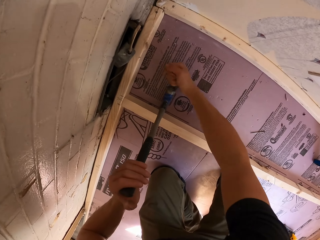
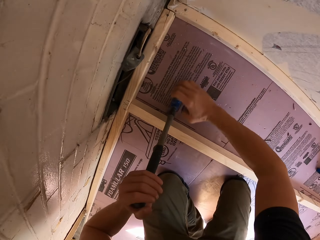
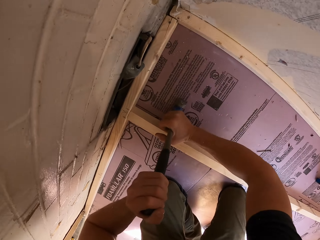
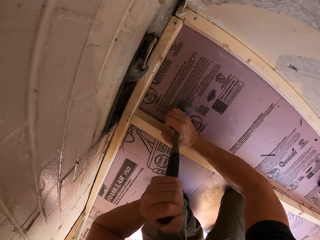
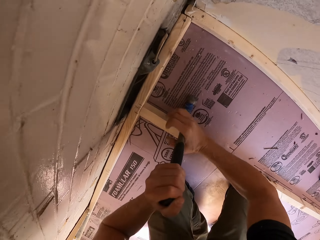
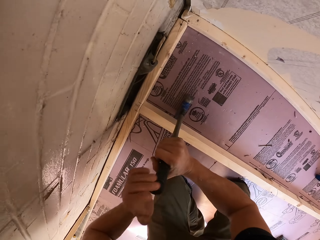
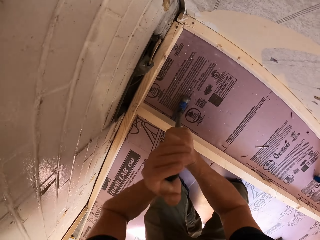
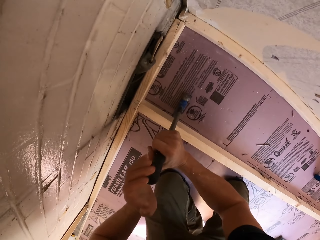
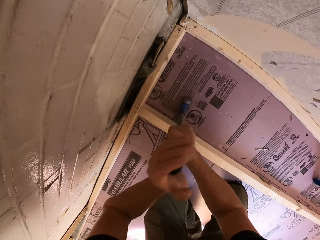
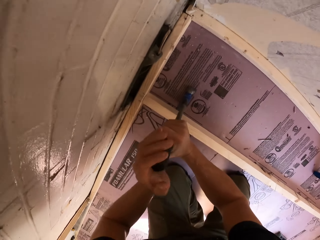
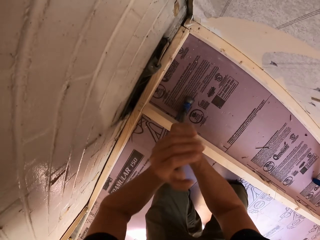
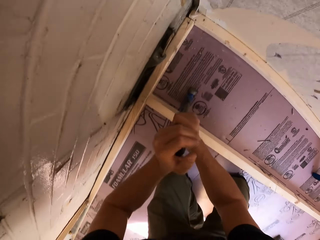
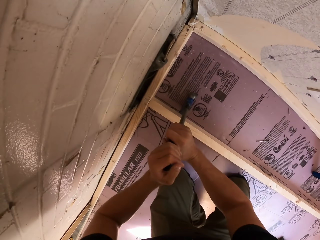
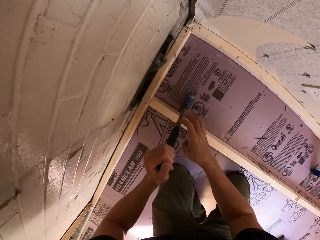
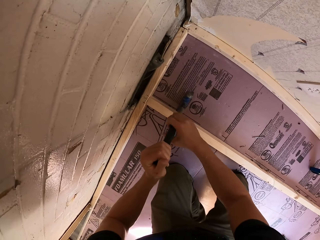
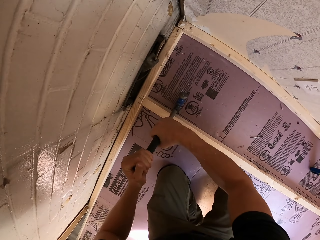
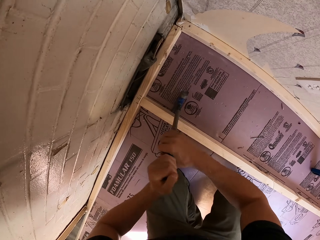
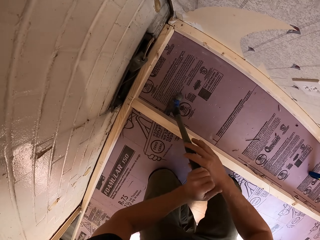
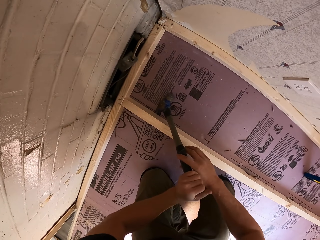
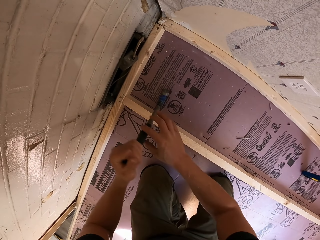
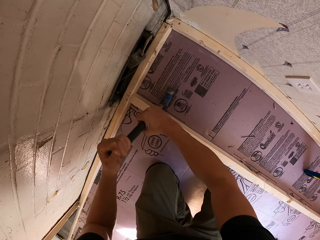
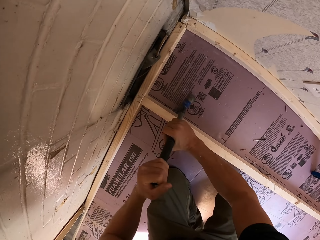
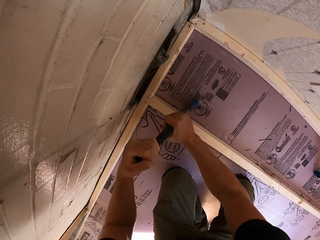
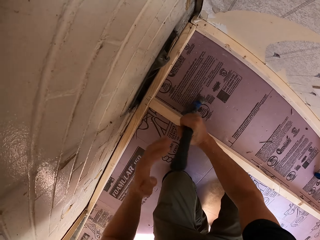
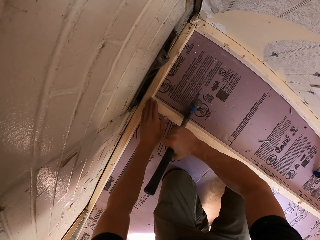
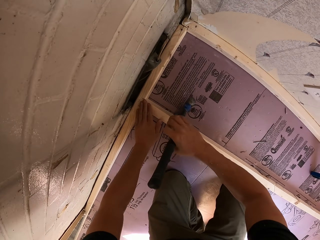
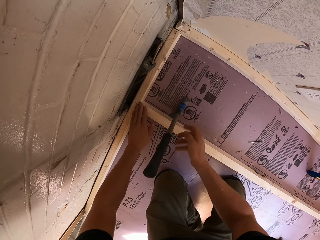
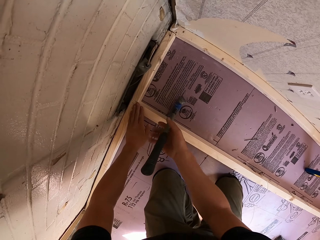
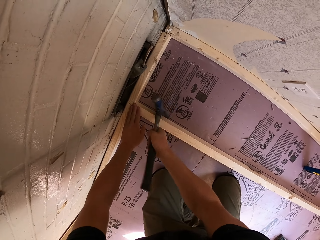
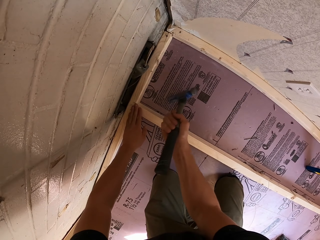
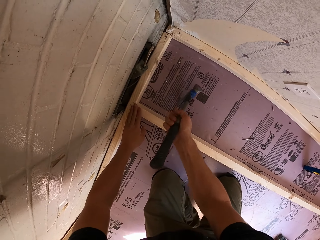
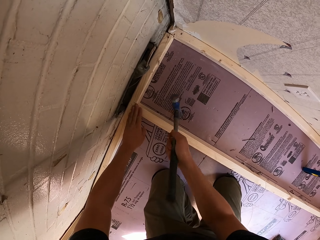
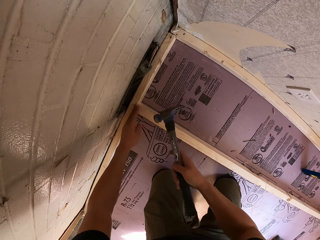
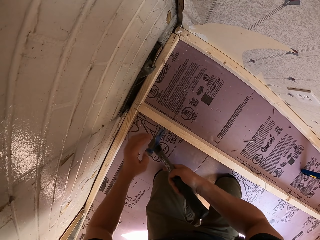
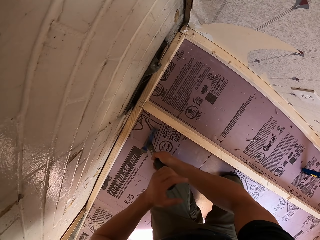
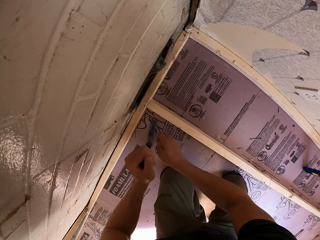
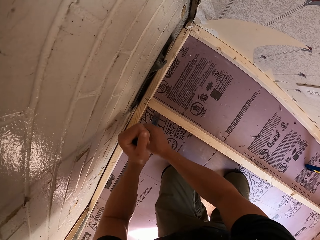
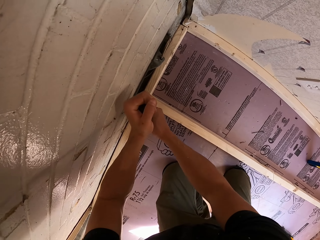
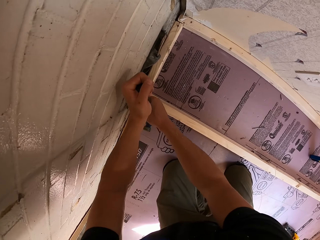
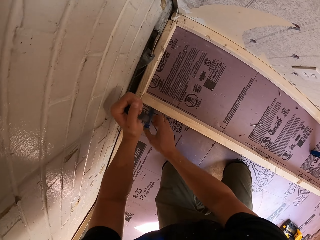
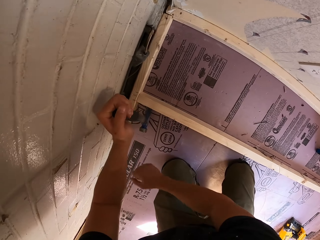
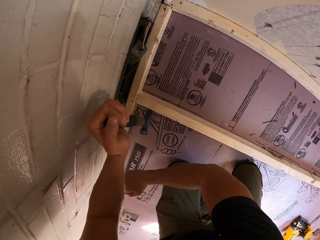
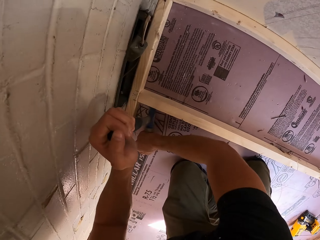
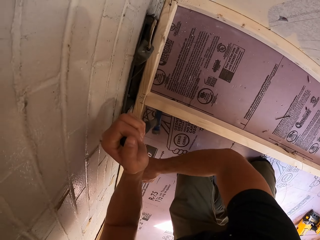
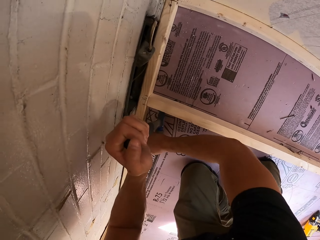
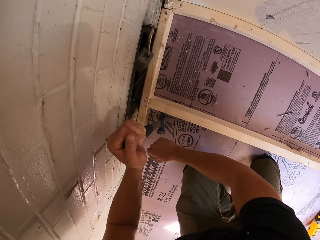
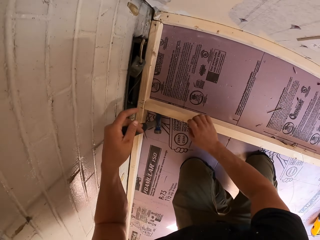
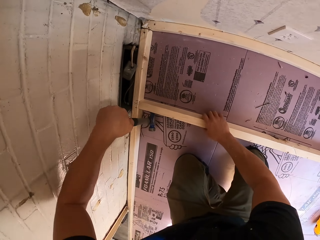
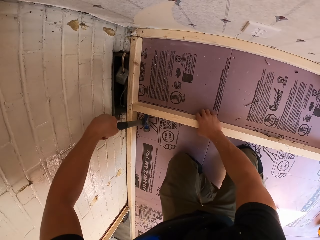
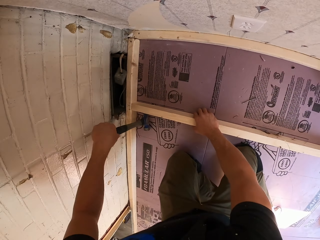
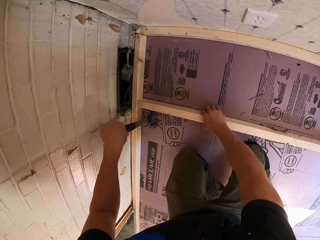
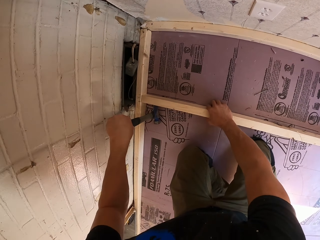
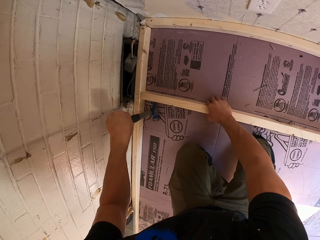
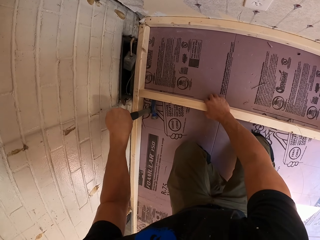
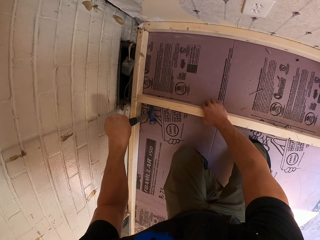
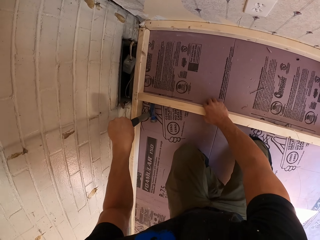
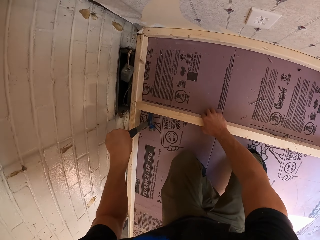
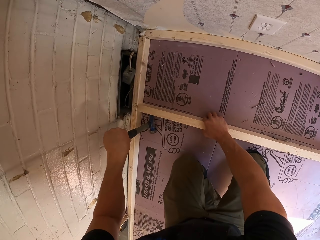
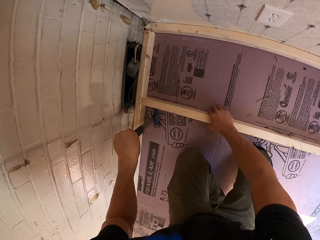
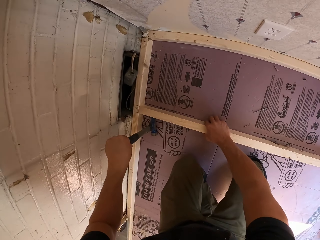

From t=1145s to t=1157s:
The camera wearer hits the hammer with his right hand. He removes the hammer. He puts the hammer in the right hand. He hits the hammer with his right hand.

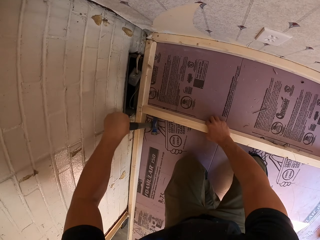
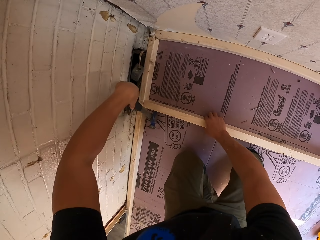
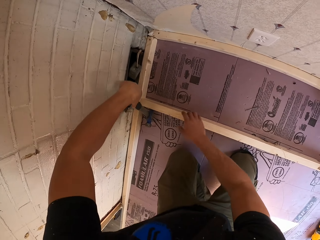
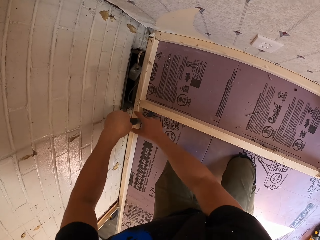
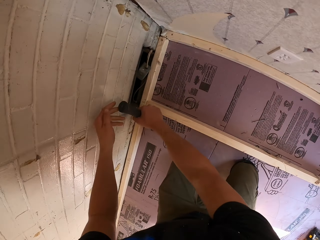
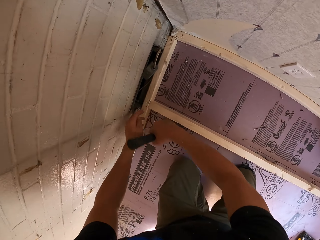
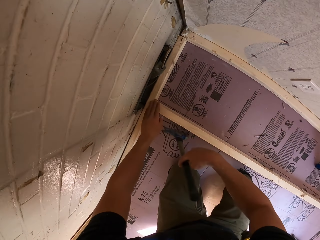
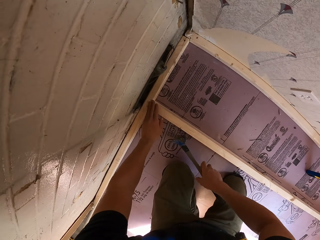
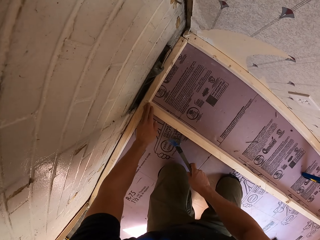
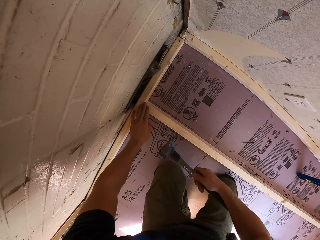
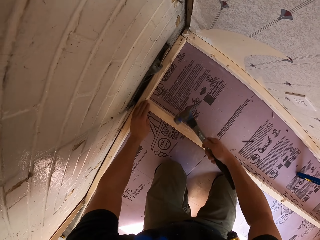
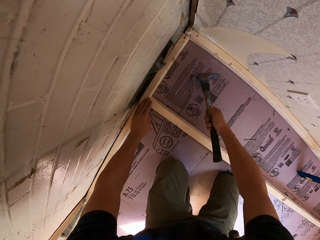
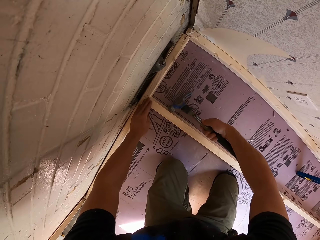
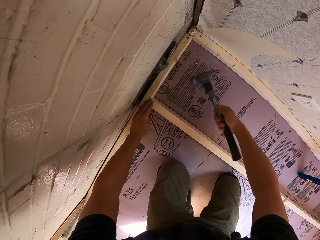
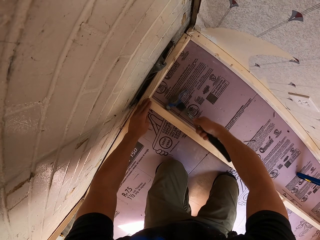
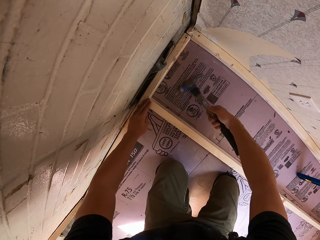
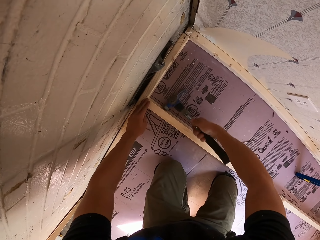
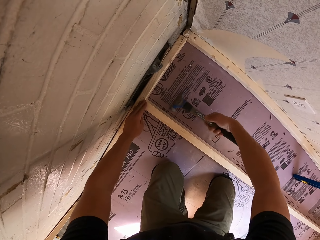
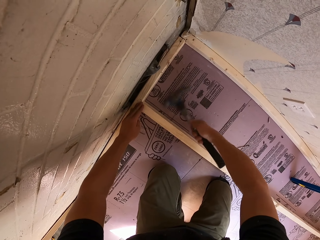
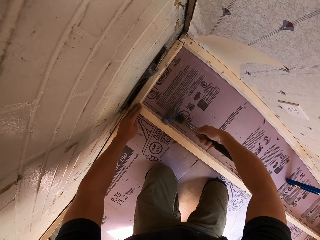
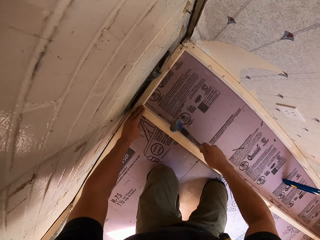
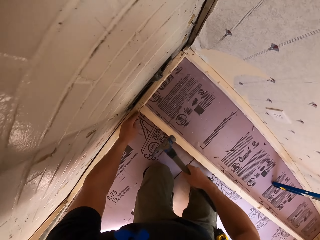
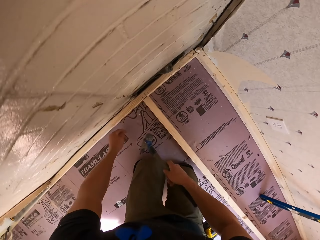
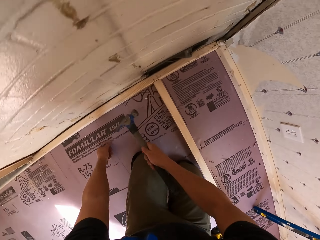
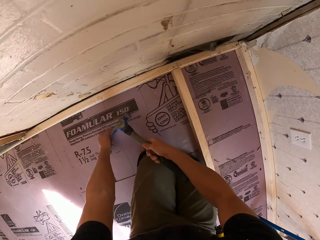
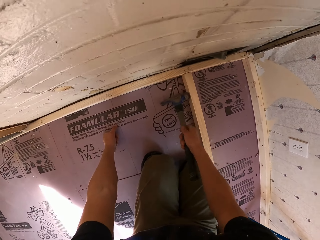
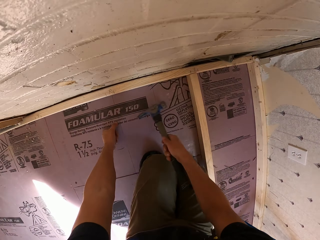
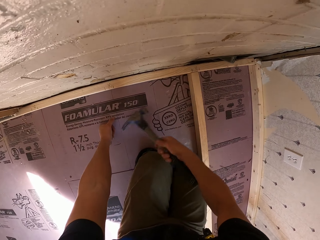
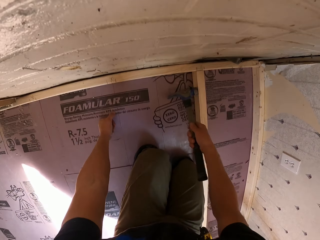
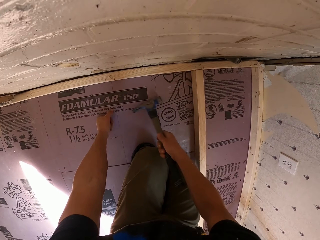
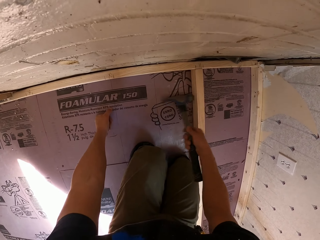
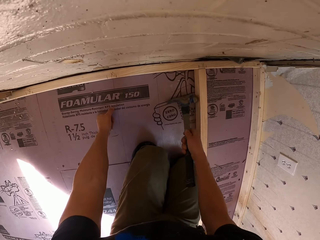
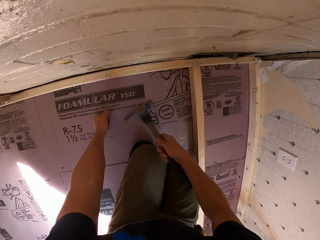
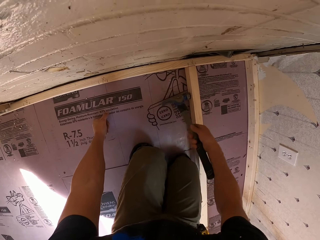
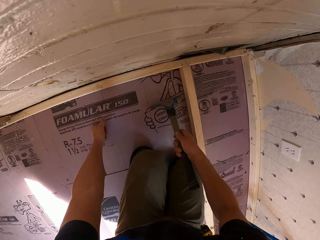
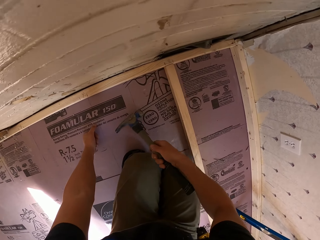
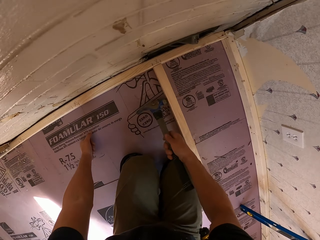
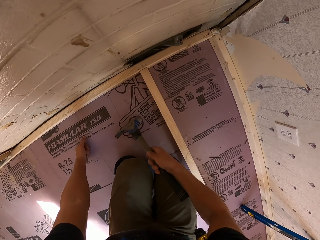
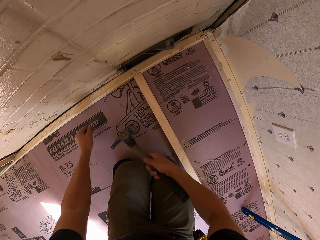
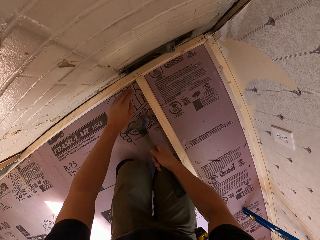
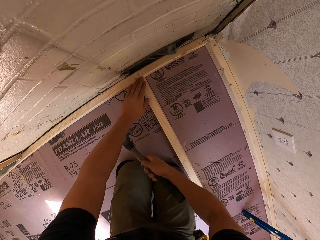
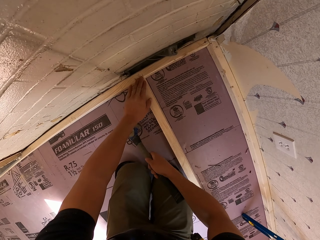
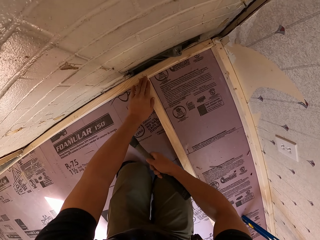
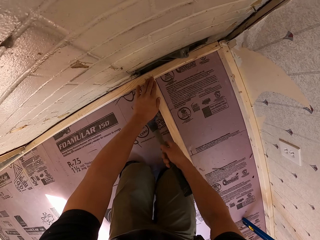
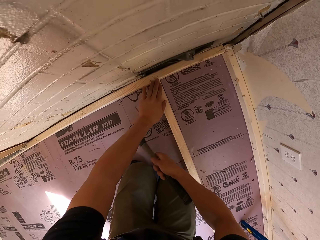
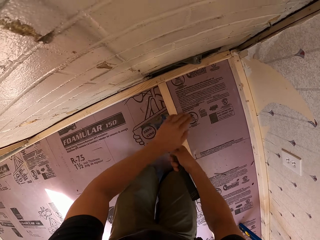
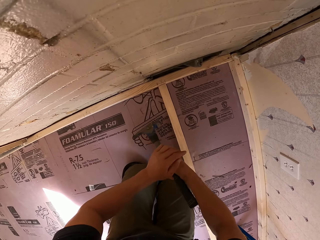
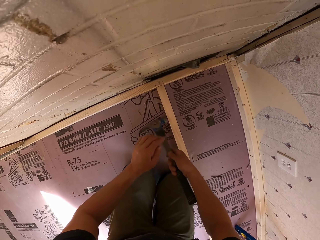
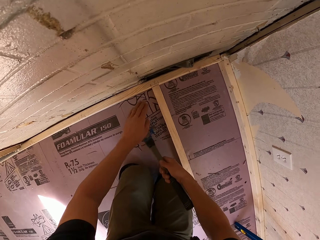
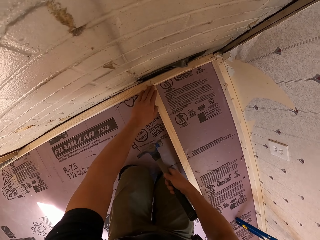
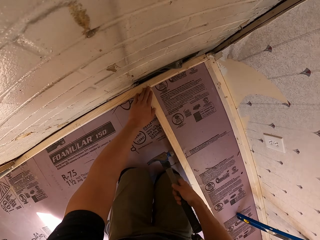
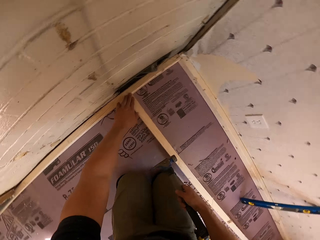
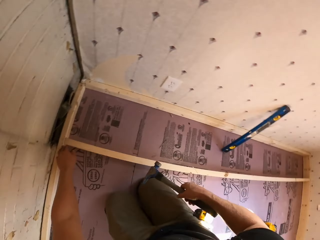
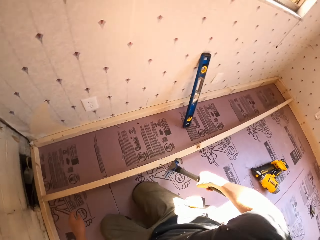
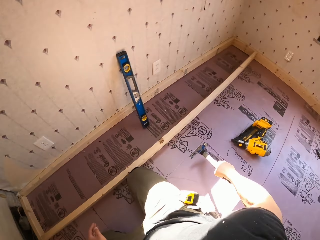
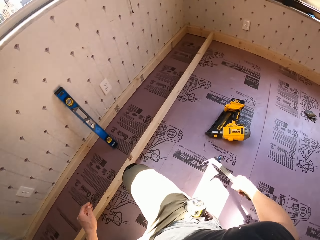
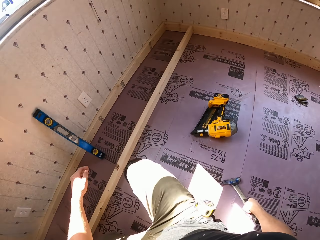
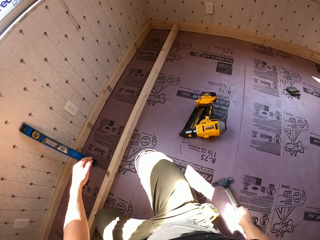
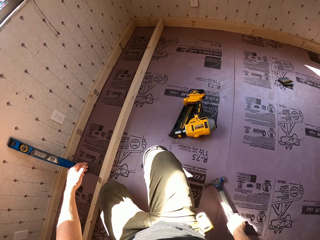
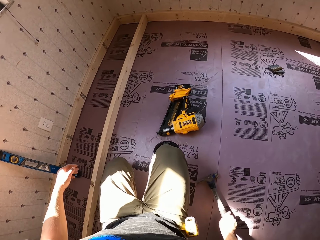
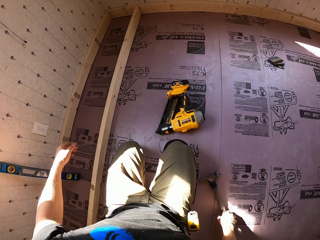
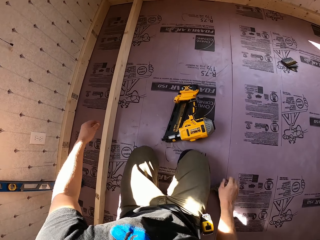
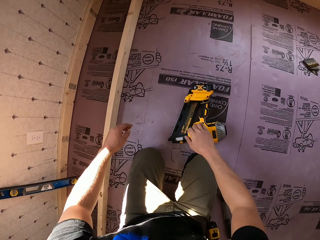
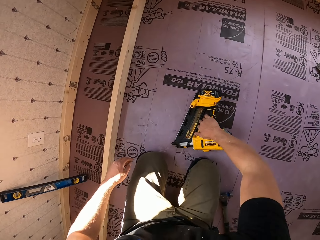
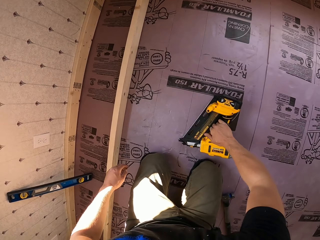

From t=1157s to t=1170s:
The camera wearer hits the wood with the hammer. They put the hammer down.
